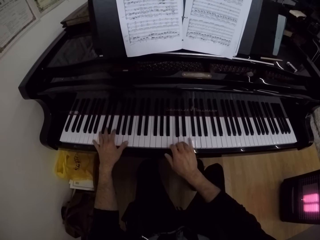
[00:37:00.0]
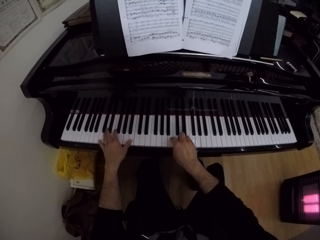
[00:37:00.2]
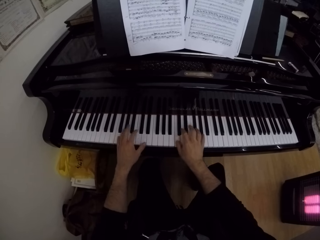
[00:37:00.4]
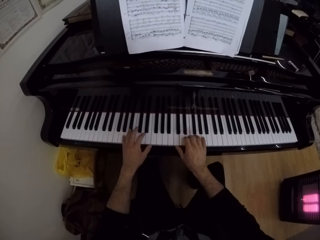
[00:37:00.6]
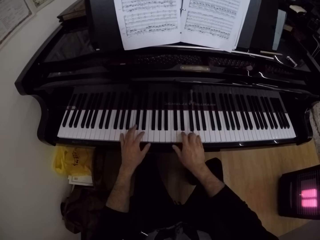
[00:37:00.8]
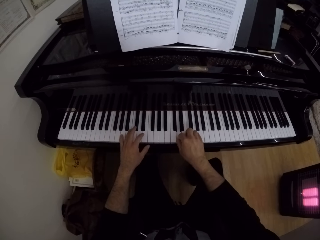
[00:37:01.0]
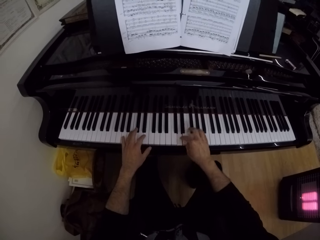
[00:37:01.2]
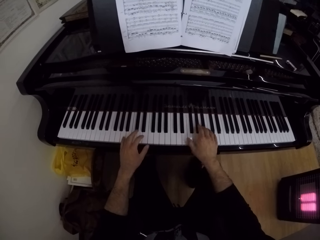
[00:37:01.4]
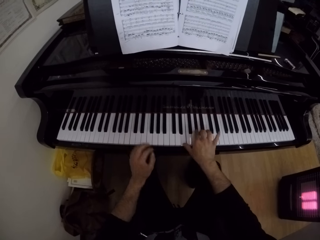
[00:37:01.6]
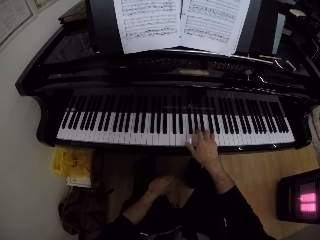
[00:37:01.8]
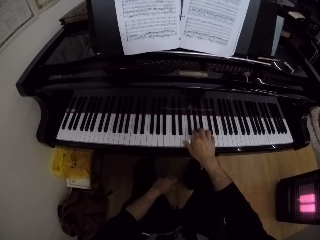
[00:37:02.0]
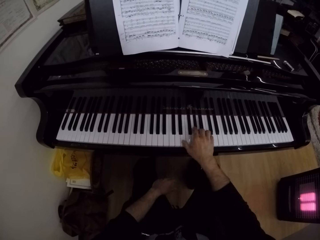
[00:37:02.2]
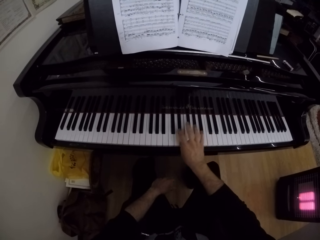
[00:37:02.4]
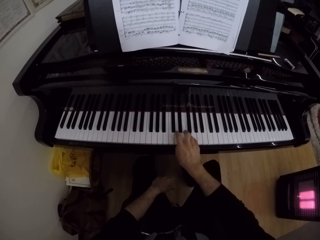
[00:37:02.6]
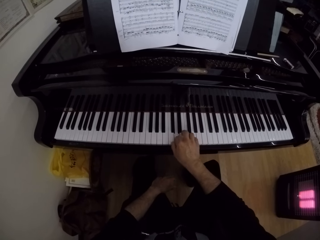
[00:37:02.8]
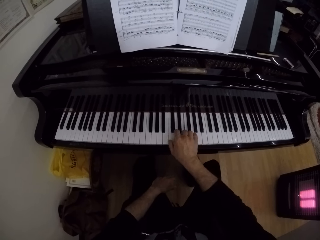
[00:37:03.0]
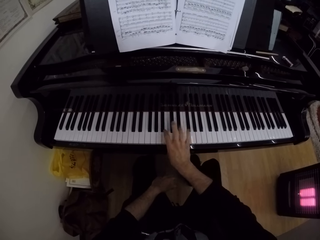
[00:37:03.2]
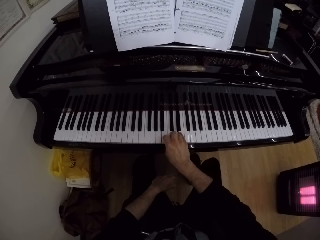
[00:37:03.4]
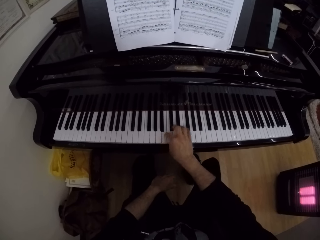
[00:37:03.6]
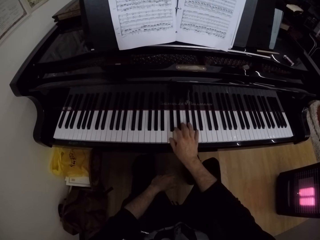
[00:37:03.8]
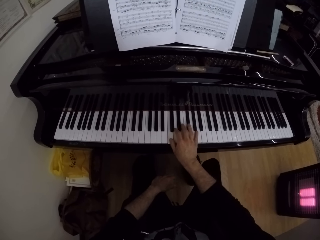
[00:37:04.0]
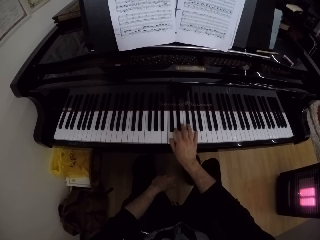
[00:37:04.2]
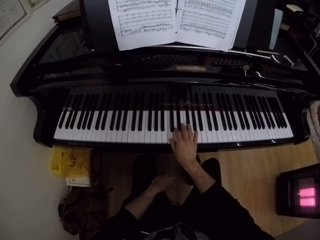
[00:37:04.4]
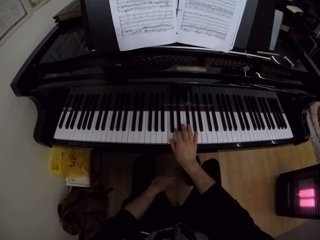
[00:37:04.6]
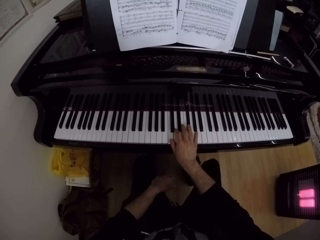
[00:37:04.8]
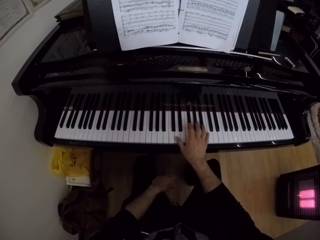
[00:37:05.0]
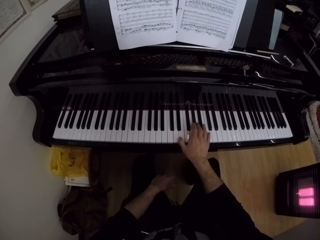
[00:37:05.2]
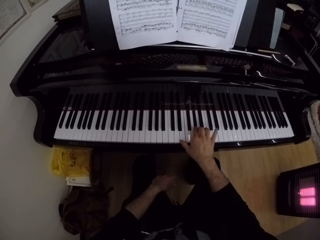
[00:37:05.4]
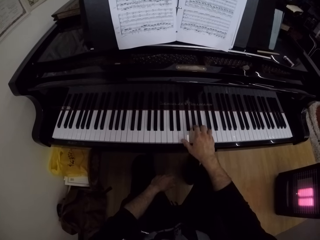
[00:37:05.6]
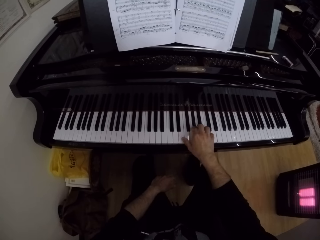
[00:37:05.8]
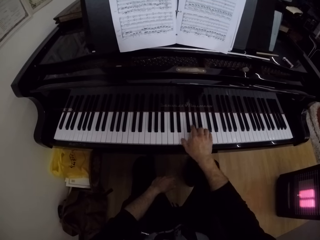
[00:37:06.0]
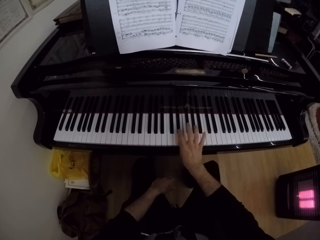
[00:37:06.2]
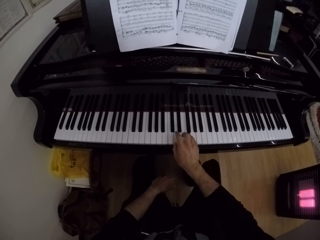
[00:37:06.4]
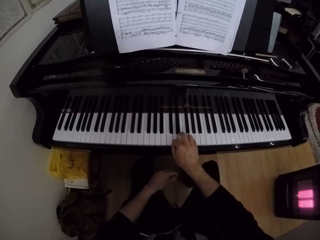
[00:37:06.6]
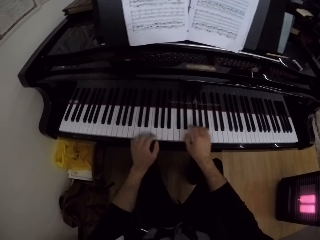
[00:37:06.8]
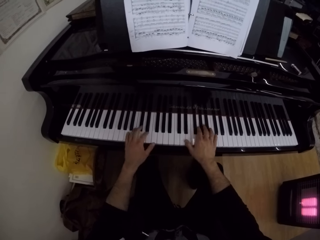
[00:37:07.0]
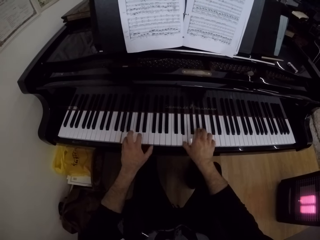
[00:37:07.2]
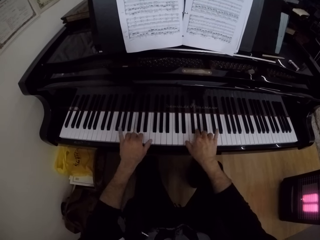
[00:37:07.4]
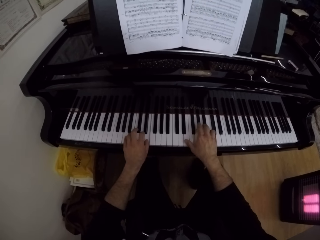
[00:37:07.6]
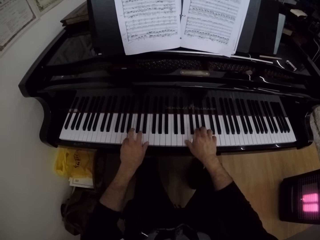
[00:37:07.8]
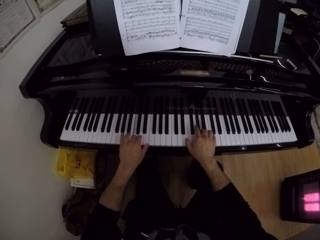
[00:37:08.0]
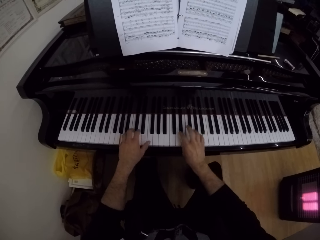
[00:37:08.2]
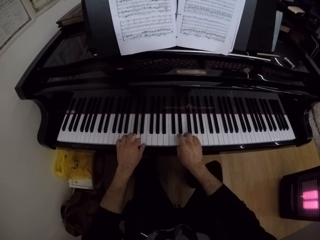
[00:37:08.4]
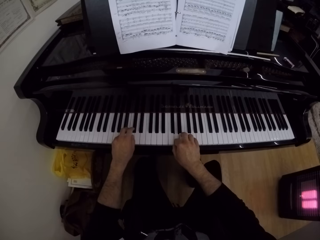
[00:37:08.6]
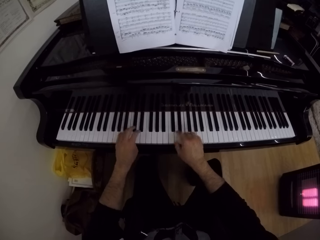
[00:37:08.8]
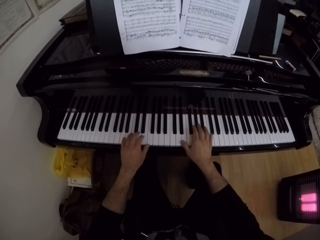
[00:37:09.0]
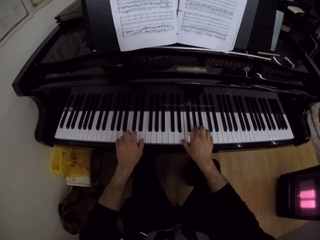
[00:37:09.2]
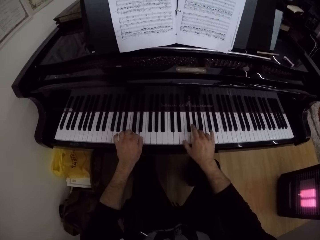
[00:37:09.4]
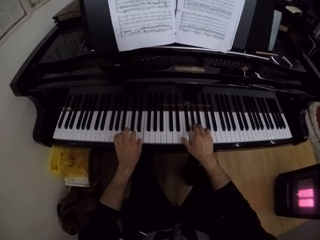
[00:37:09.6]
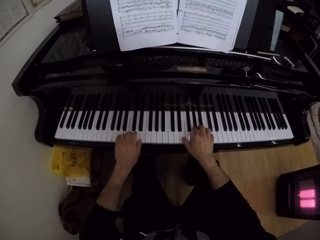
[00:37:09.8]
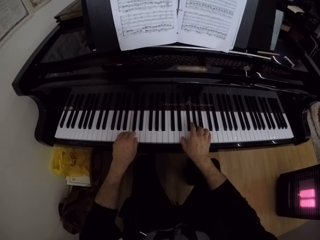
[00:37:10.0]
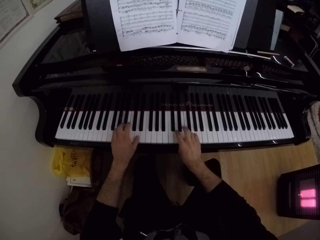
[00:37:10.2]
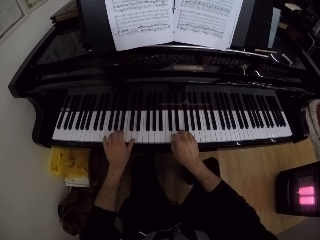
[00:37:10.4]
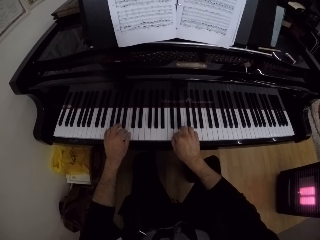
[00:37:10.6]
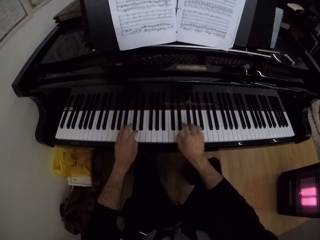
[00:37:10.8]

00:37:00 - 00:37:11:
The camera wearer plays the piano with his right hand. He plays the piano with both hands.

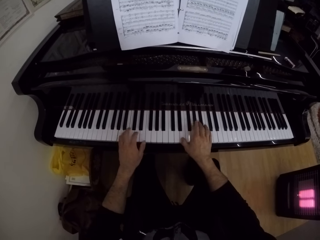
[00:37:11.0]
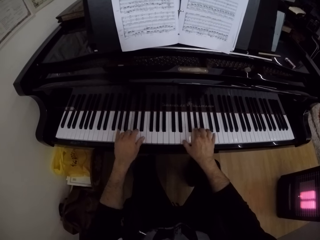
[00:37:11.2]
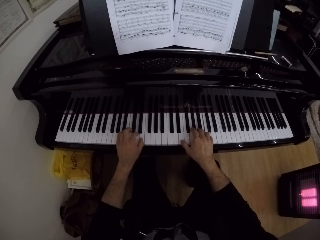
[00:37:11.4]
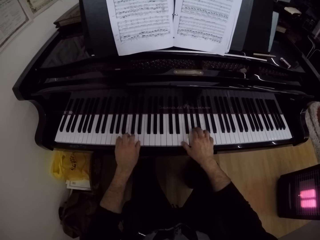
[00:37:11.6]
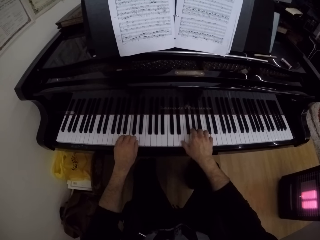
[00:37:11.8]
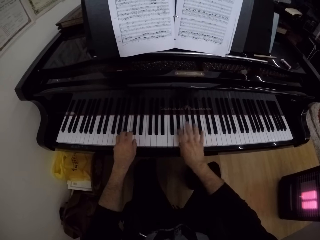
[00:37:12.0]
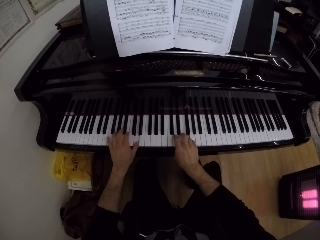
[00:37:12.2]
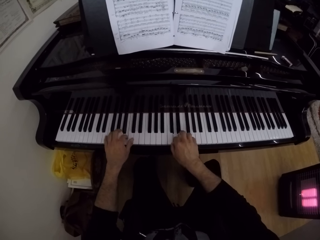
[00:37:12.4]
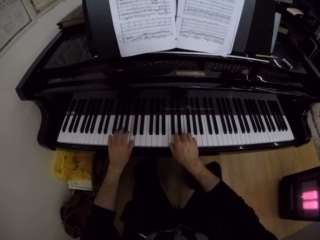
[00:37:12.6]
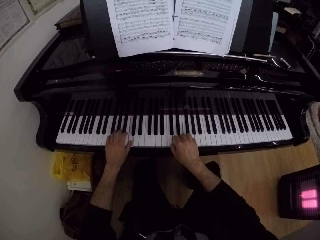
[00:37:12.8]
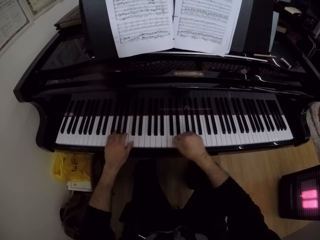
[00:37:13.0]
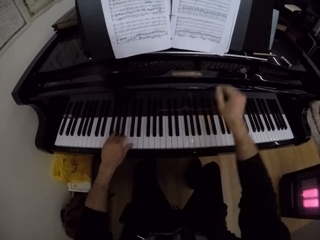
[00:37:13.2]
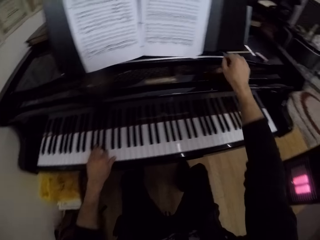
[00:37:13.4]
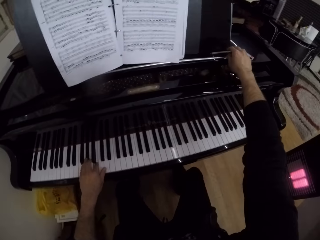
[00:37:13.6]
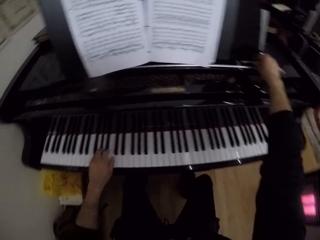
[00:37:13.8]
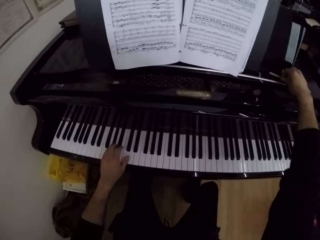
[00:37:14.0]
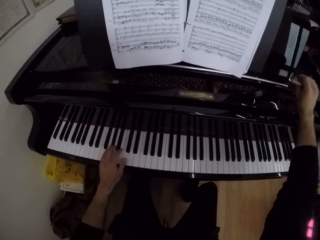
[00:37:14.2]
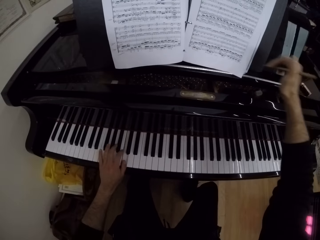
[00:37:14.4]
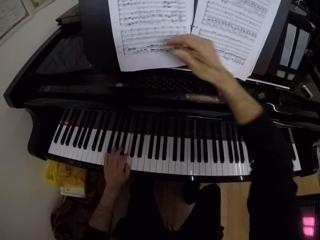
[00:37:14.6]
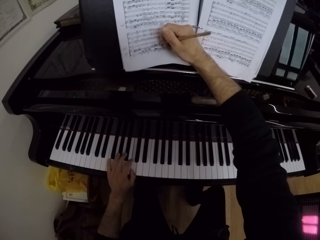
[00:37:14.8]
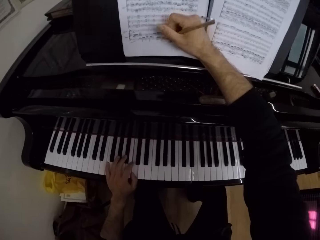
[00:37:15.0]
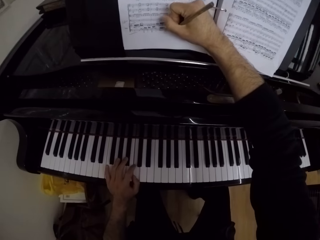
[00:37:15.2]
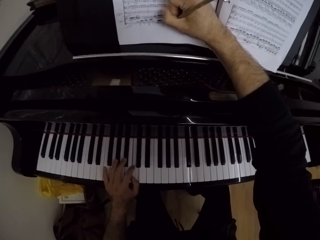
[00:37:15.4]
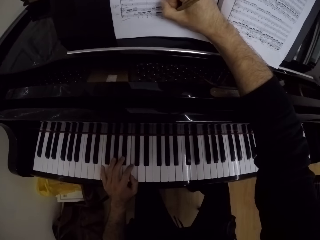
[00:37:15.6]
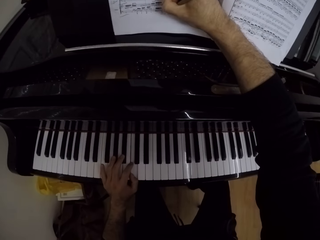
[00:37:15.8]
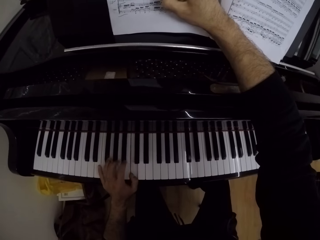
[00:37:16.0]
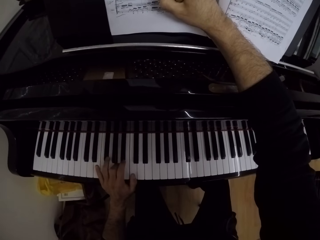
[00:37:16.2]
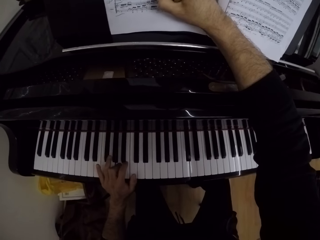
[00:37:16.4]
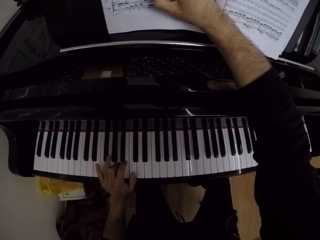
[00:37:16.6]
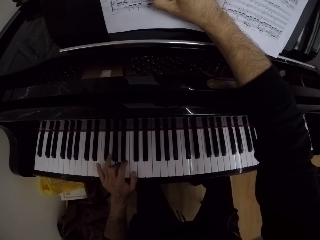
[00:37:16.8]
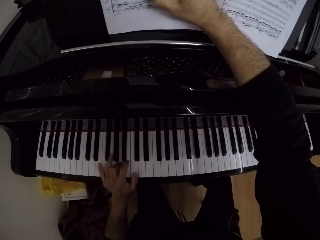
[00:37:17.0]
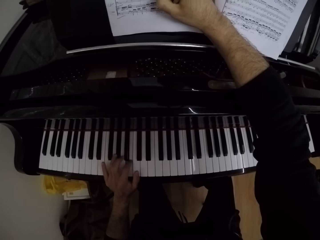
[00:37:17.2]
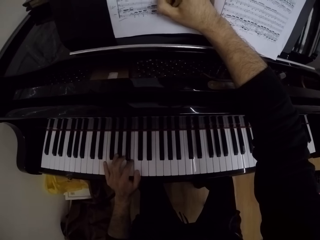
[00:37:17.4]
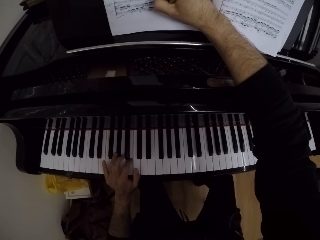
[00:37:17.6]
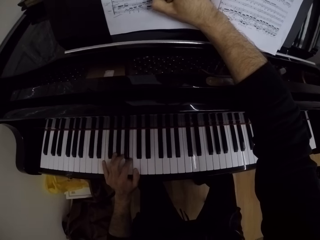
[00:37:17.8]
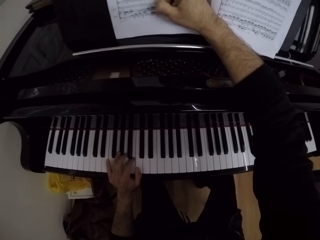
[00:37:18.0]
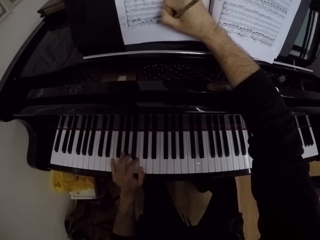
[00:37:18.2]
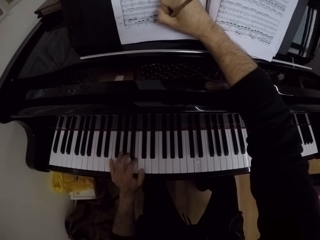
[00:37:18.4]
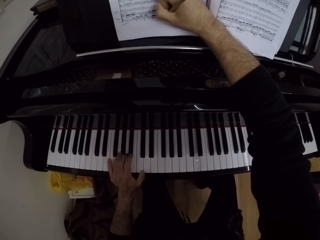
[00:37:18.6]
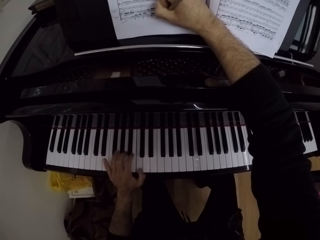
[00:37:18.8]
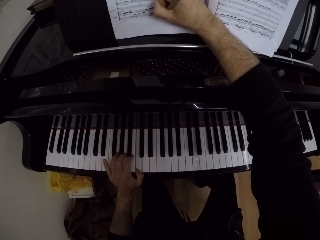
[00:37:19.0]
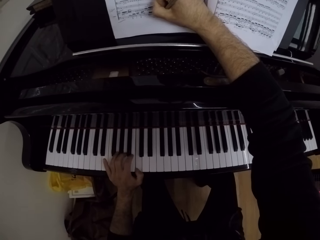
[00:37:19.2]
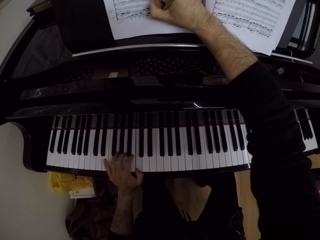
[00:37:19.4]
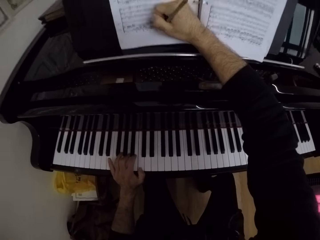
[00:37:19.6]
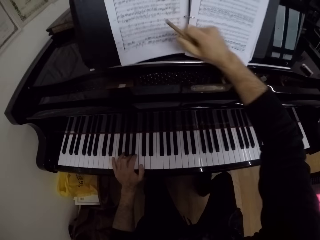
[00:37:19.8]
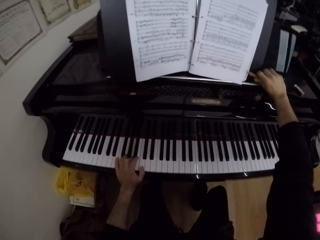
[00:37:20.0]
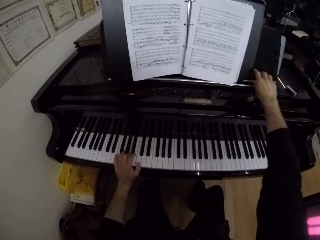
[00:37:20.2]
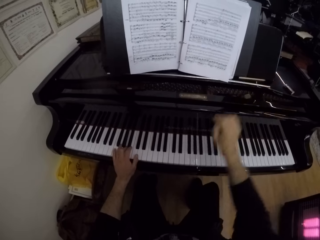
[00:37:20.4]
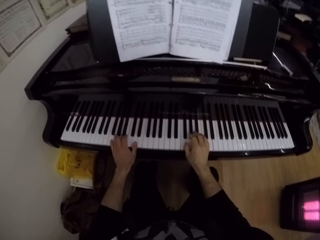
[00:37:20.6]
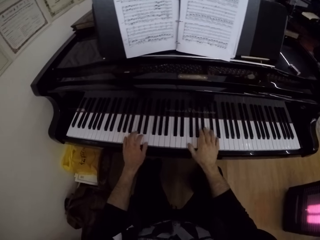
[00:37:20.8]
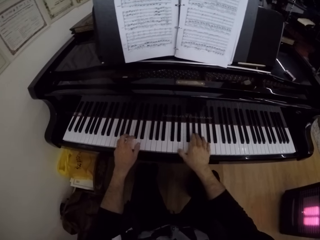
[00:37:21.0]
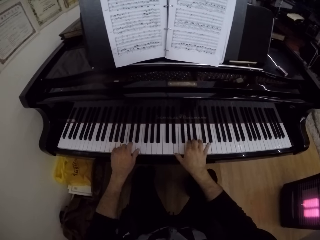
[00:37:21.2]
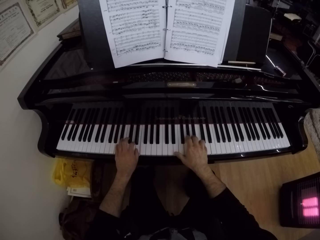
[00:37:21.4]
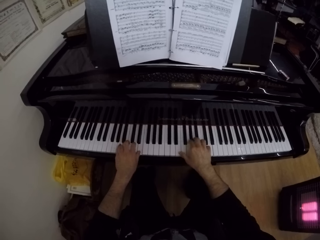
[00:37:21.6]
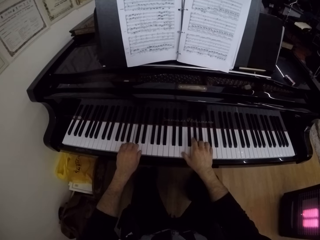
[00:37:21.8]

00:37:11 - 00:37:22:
The camera wearer picks up the pencil on the piano with his right hand. He writes on the piano sheet on the piano with the pencil in his right hand. He plays the piano with his left hand. He drops the pencil on the piano with his right hand. He plays the piano with both hands.
